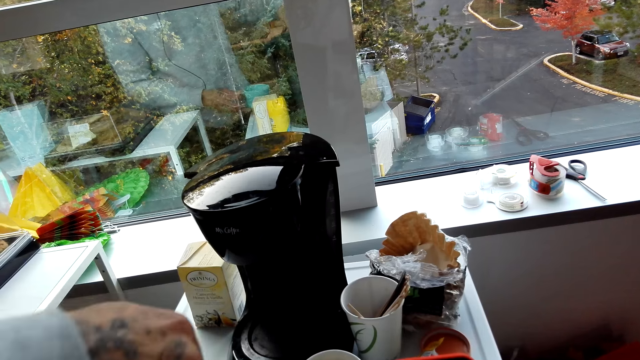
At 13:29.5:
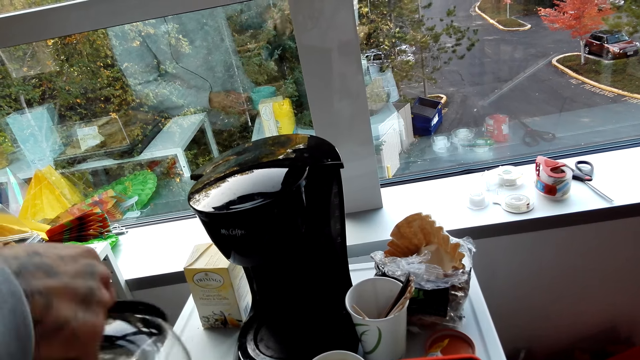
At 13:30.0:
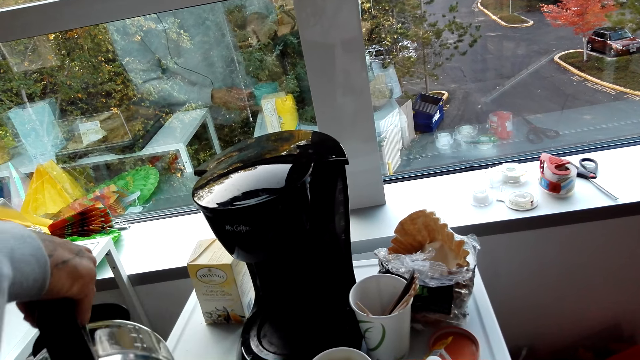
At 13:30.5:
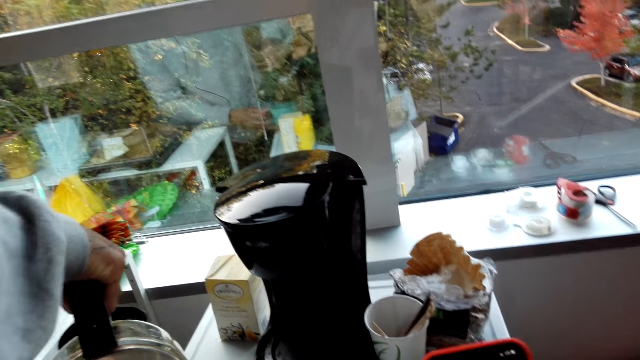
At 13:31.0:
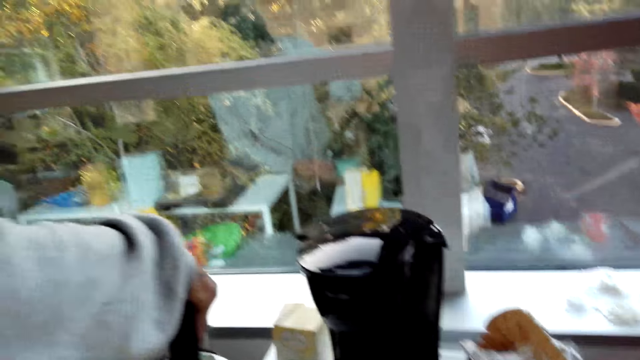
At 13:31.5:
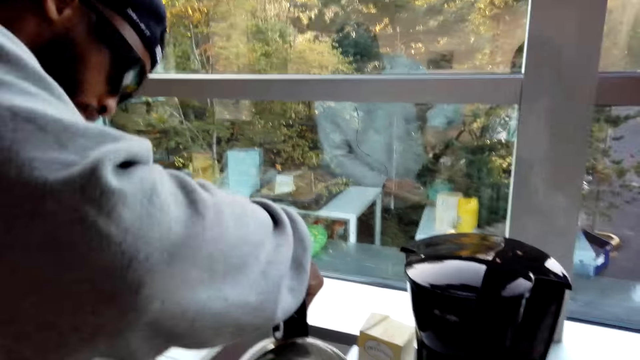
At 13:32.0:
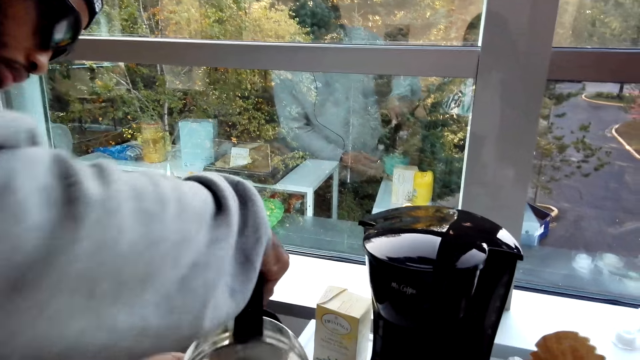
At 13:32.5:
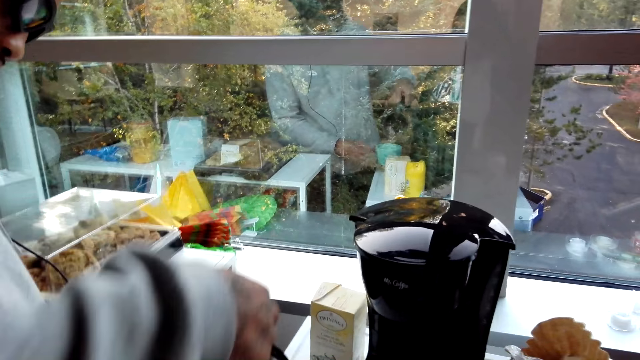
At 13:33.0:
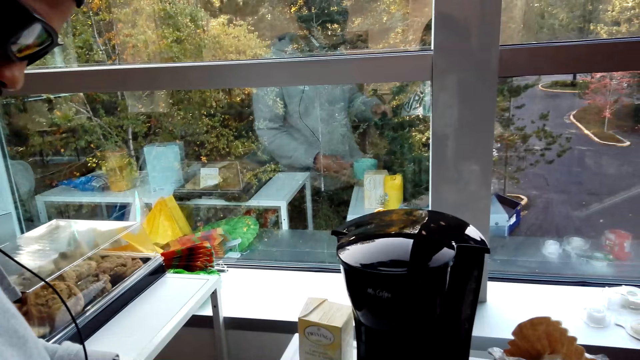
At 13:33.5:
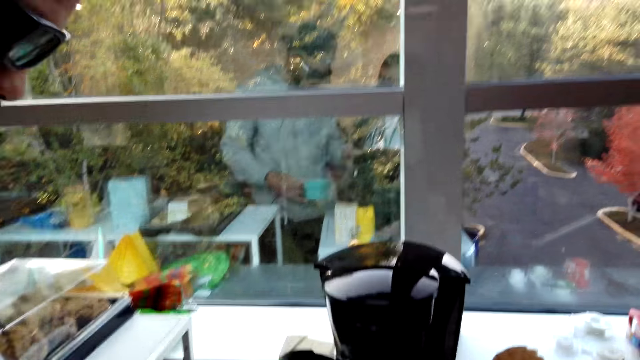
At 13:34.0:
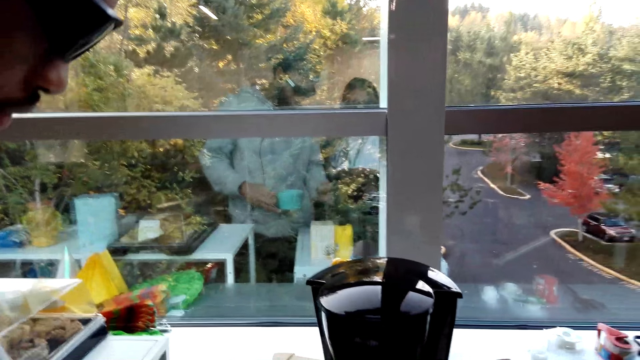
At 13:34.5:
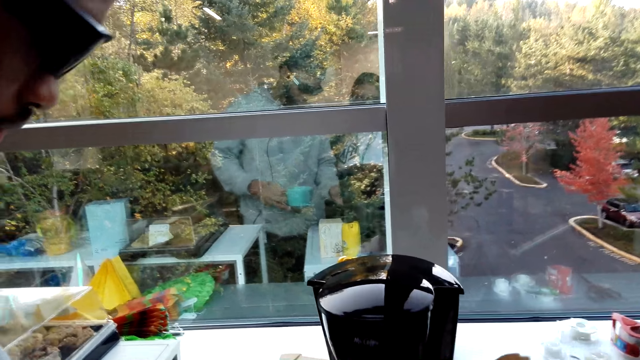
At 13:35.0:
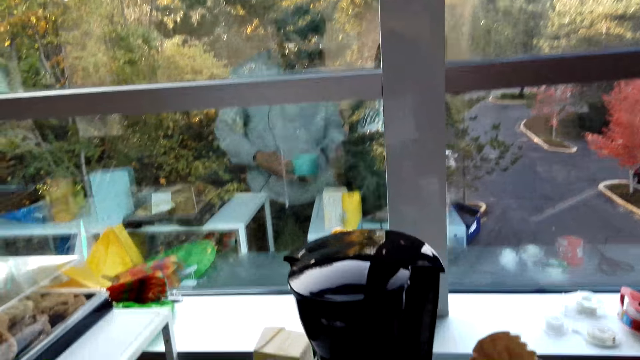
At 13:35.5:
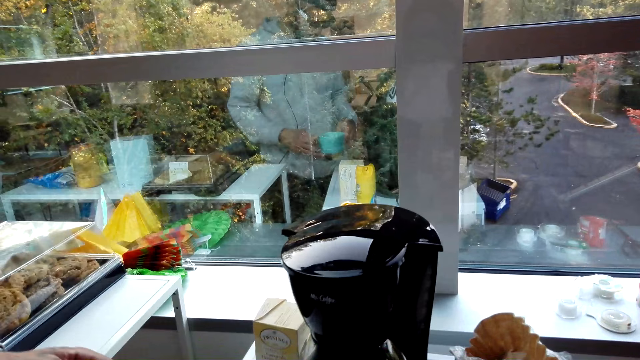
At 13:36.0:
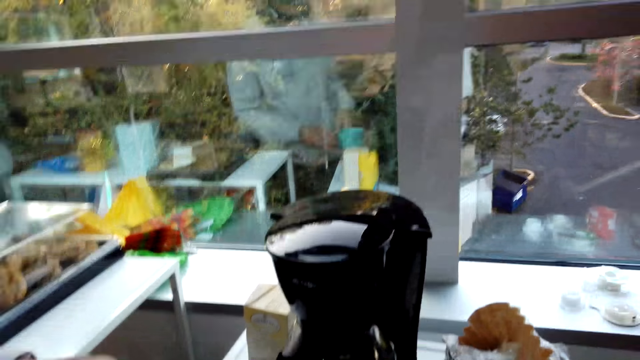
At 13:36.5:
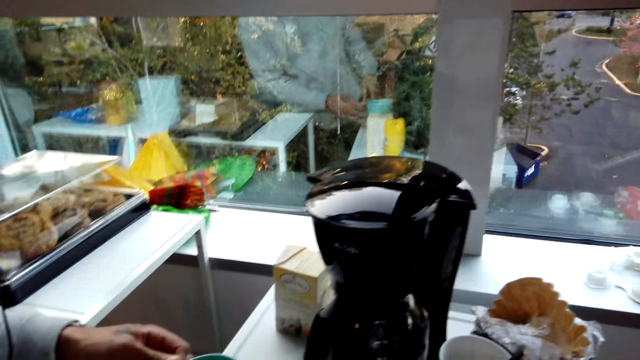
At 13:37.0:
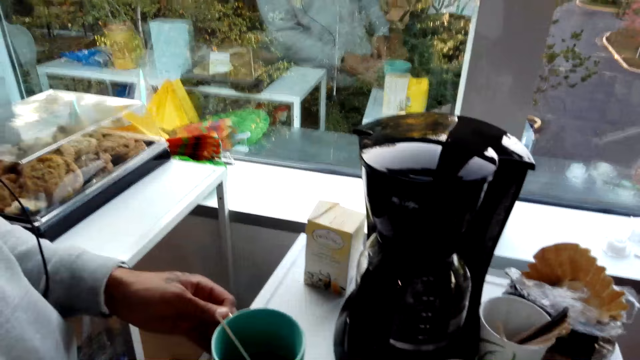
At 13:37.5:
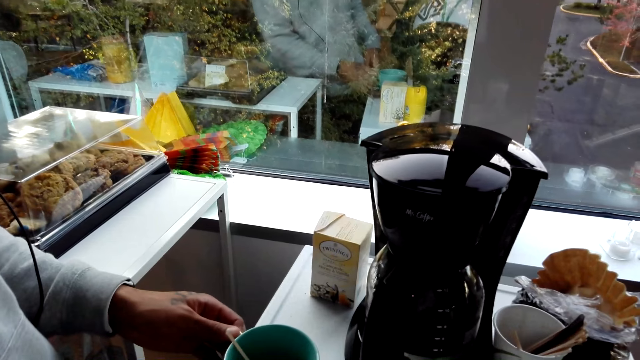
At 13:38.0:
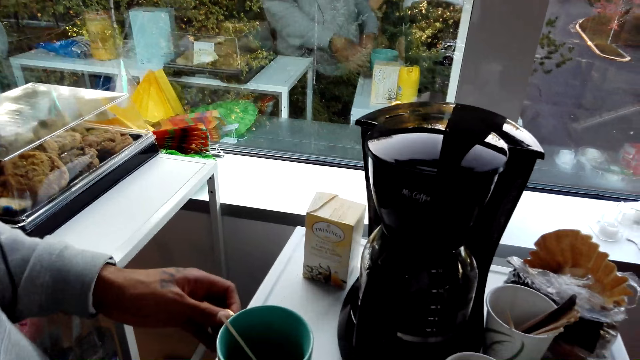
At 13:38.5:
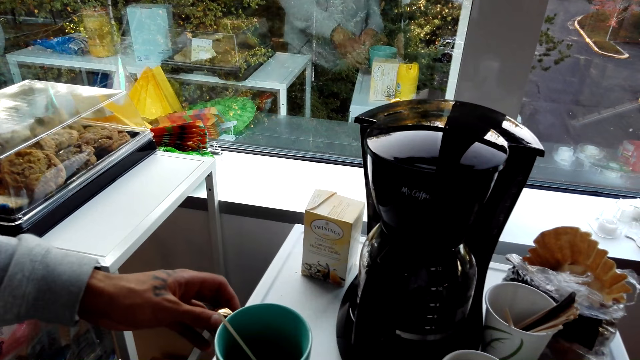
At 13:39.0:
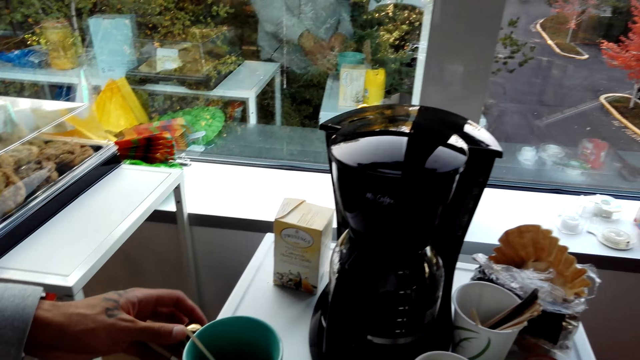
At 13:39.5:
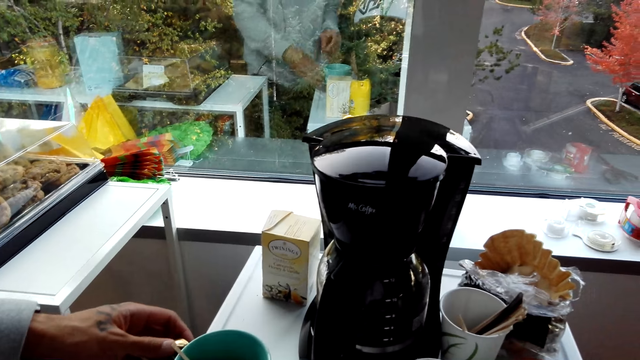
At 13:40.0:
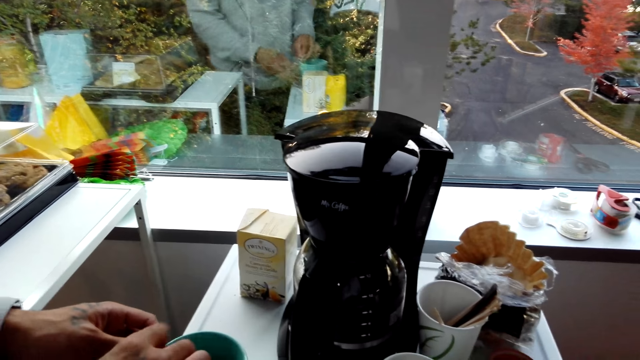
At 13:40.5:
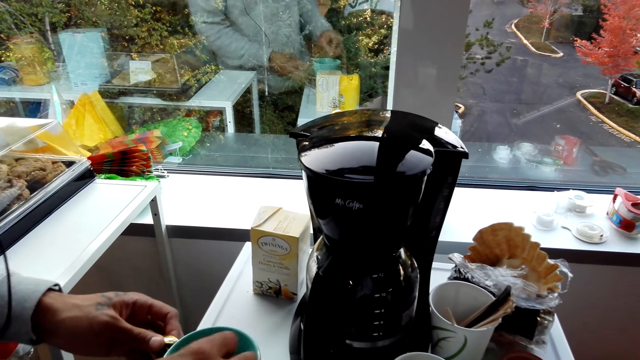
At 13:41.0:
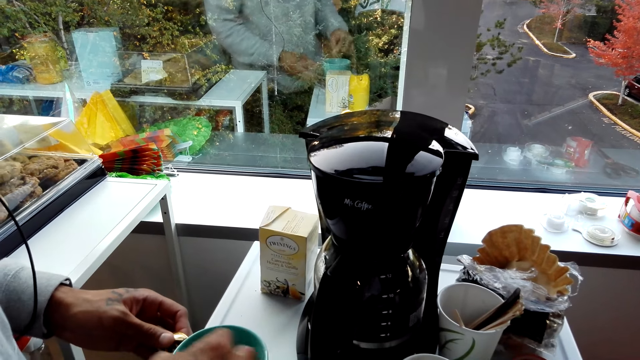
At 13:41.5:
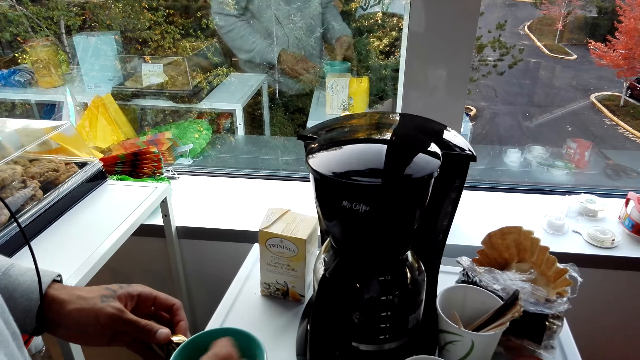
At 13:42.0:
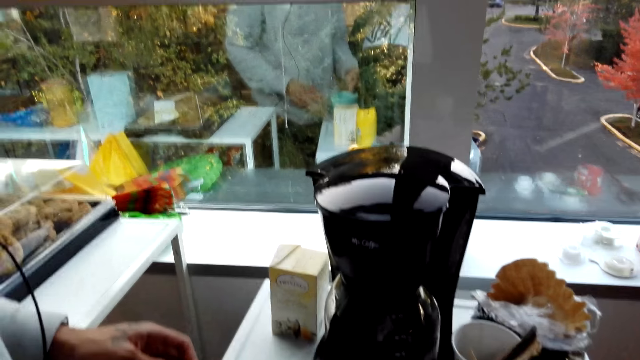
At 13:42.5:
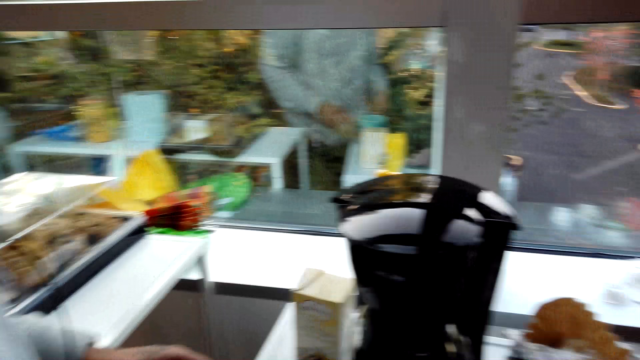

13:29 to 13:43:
A man places the kettle on the coffee machine. The man holds the cup with his left hand, and stirs the coffee with the skewer.

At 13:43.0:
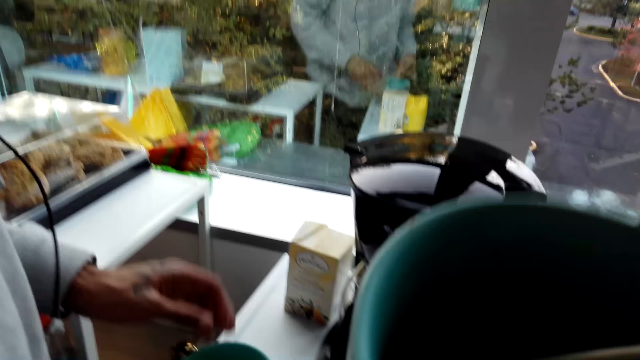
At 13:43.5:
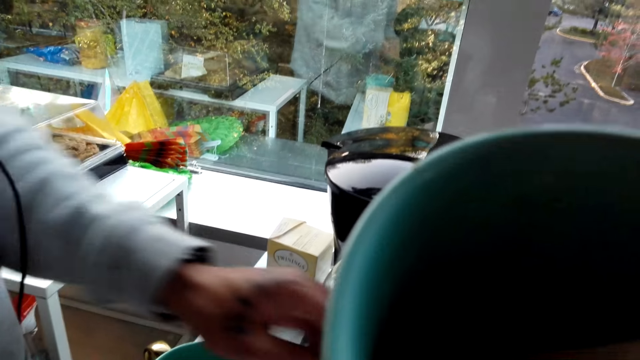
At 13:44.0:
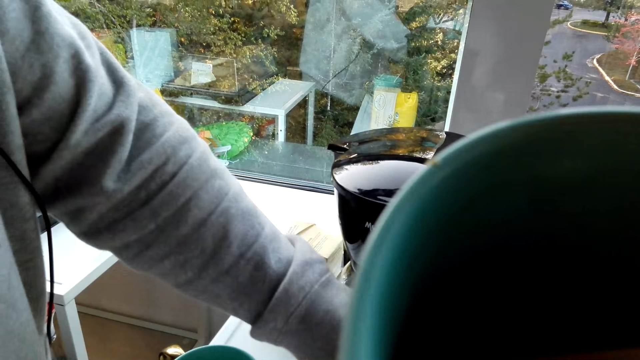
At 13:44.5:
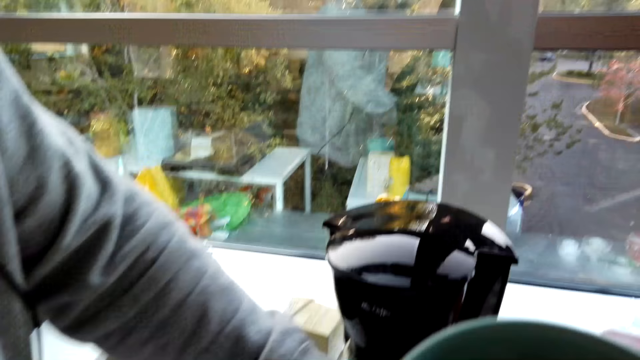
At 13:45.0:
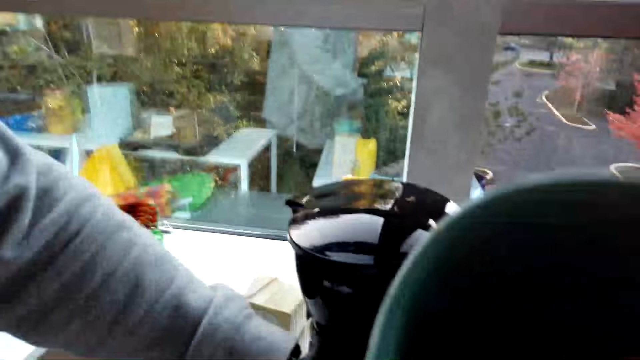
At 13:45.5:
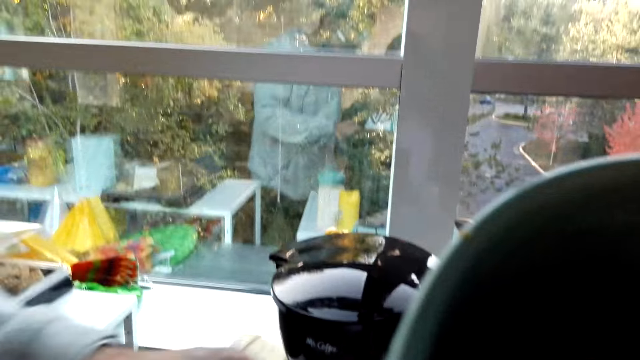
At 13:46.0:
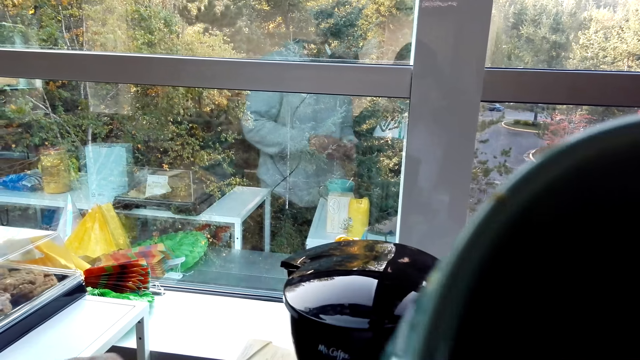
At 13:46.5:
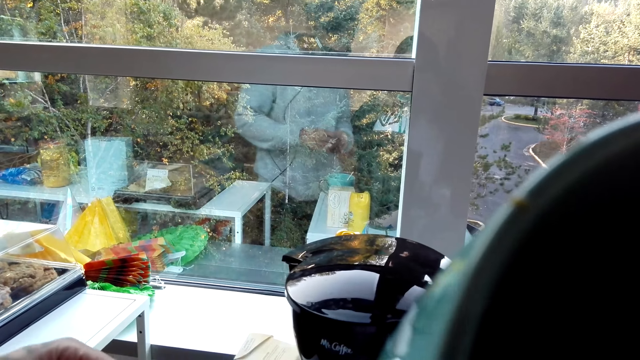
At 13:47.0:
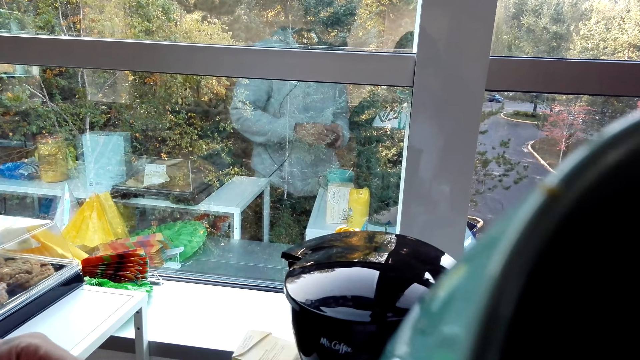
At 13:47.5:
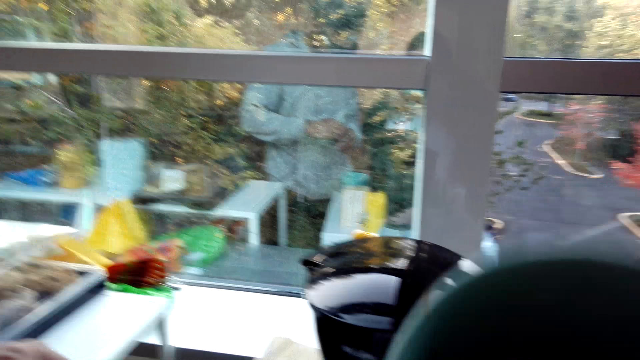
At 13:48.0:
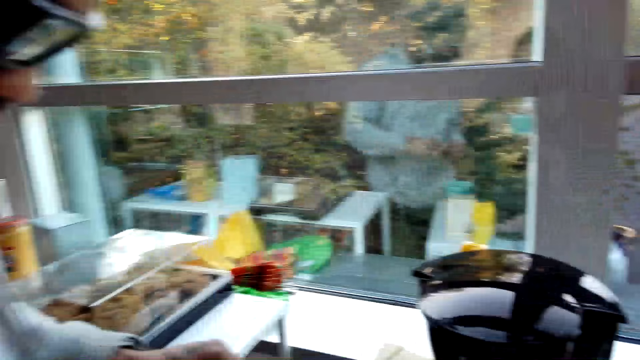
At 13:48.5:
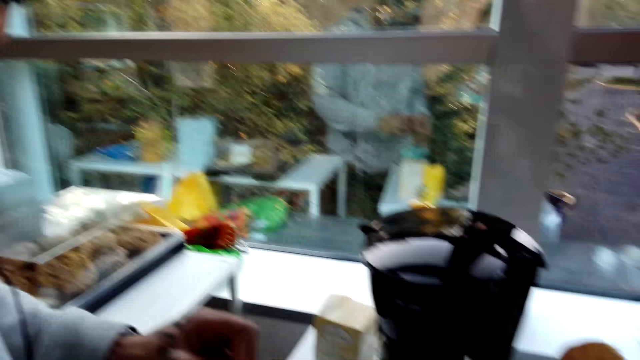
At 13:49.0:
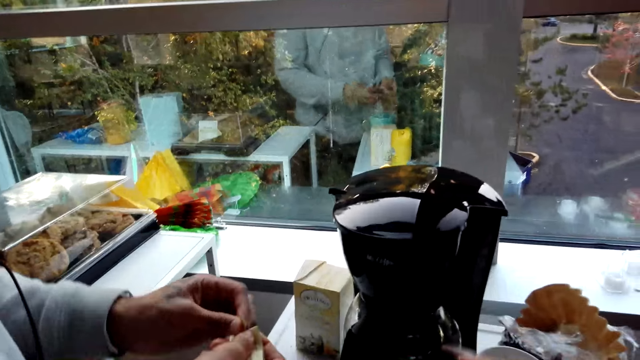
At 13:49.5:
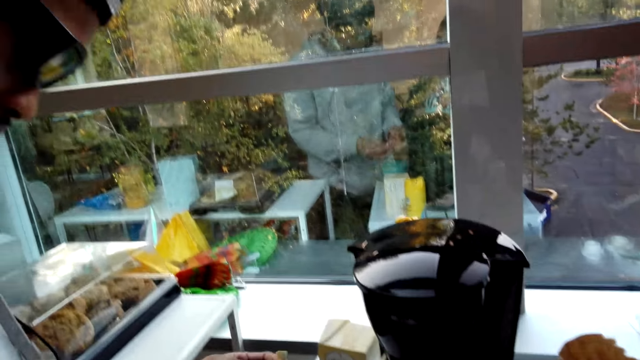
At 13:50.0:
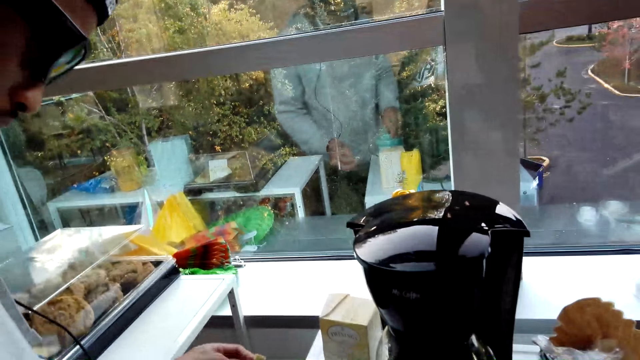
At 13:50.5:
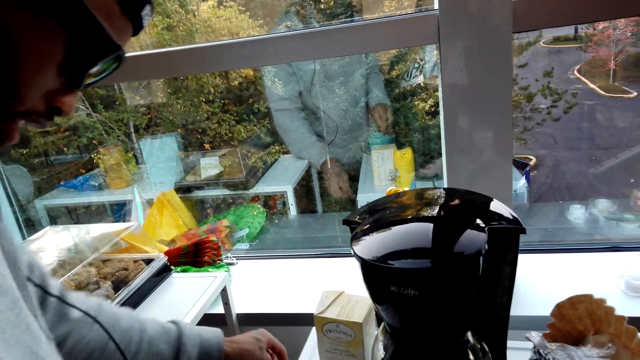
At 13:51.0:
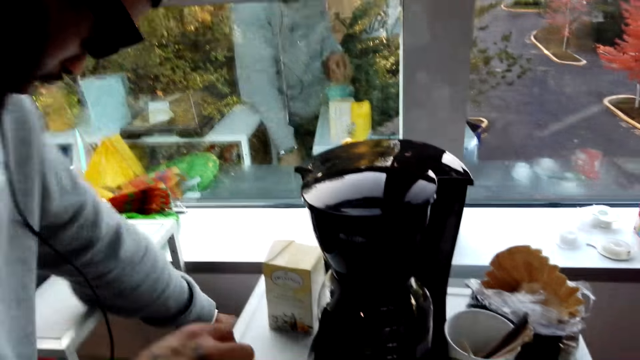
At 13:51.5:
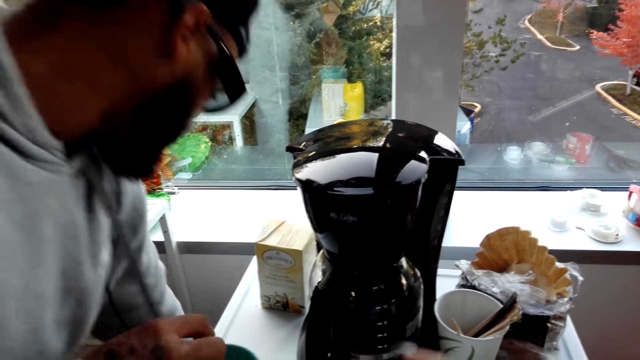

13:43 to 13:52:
The camera wearer drinks coffee. A man picks the sachet. The man opens a packet.
